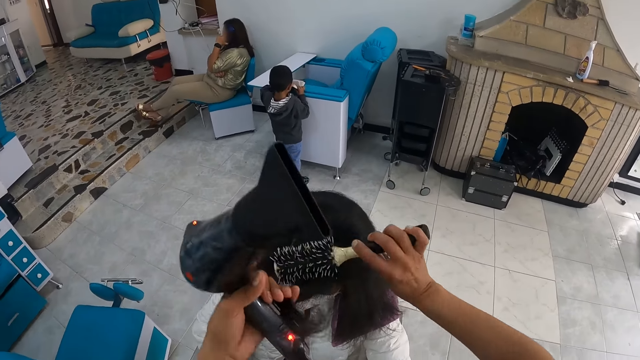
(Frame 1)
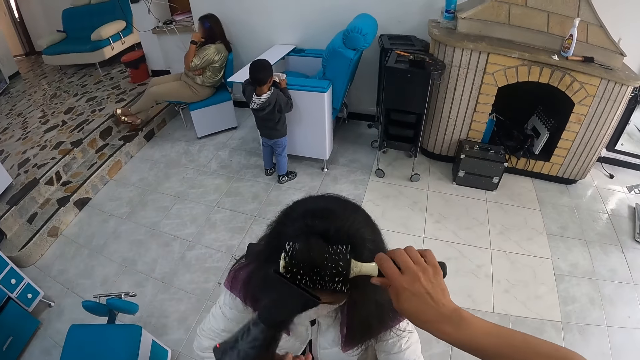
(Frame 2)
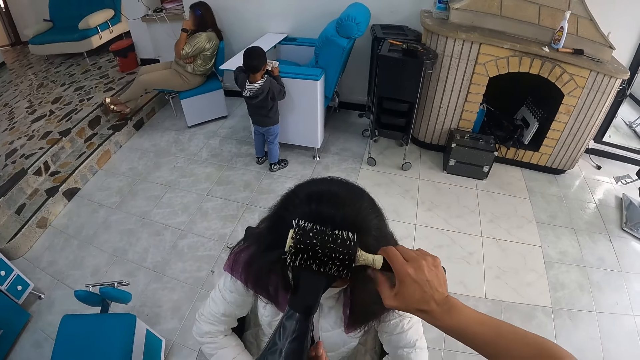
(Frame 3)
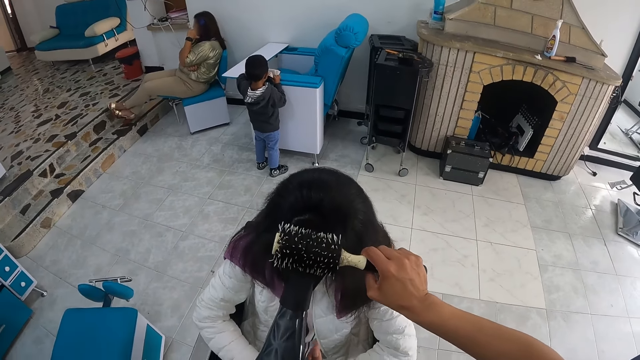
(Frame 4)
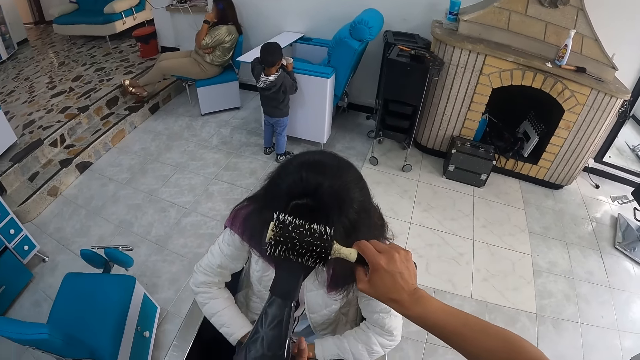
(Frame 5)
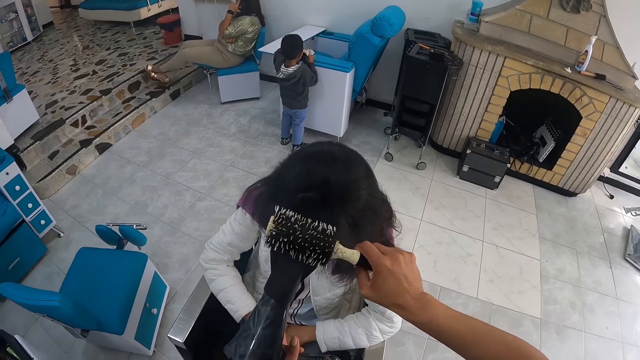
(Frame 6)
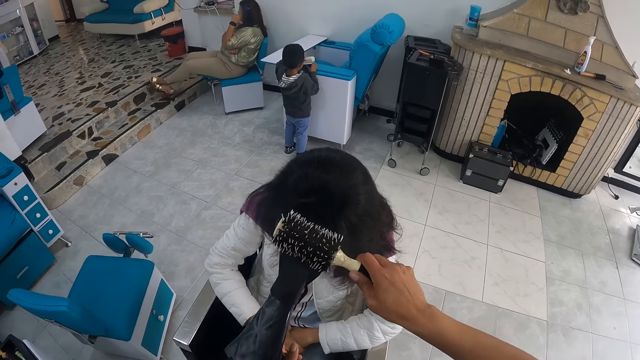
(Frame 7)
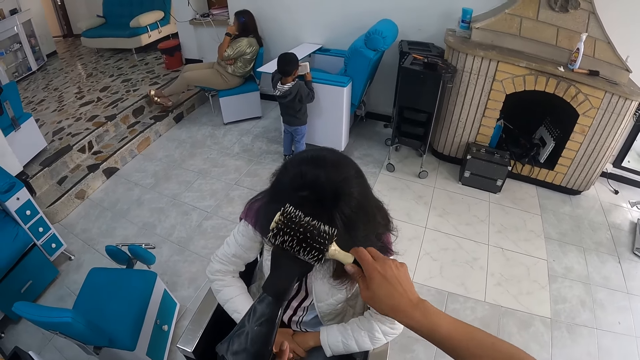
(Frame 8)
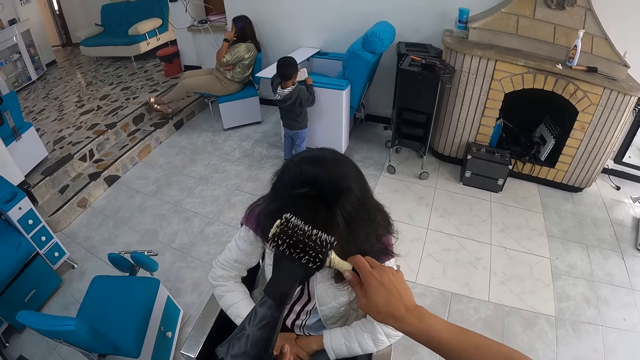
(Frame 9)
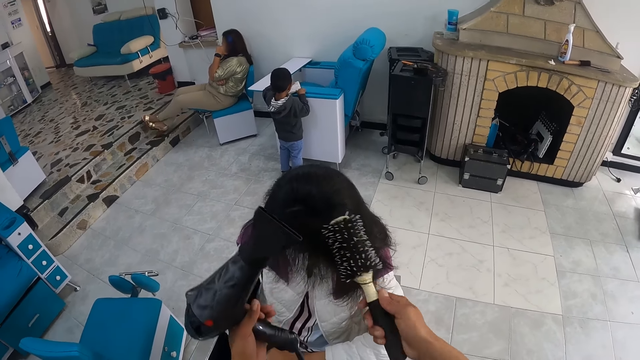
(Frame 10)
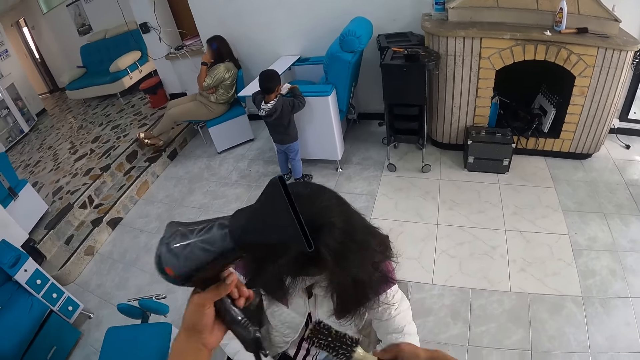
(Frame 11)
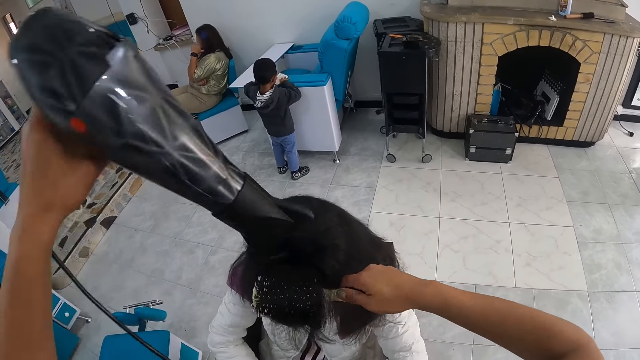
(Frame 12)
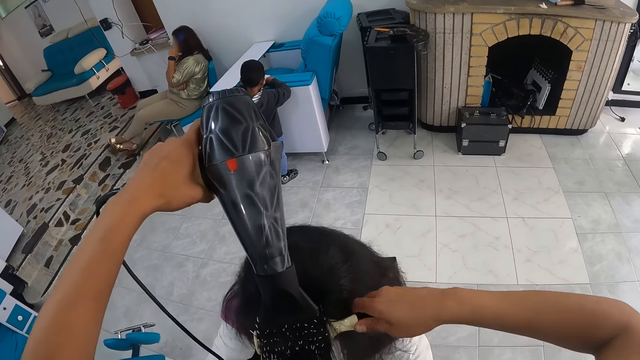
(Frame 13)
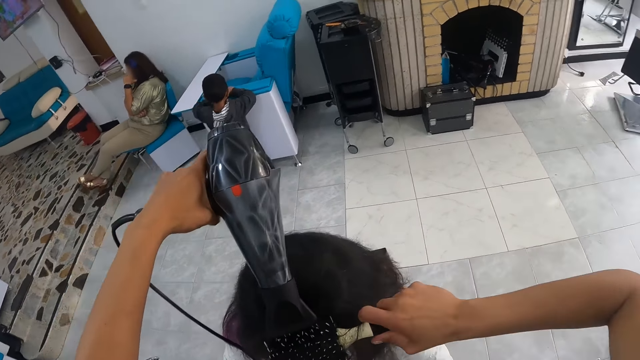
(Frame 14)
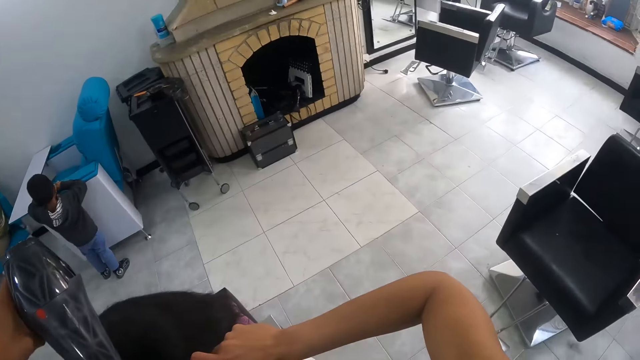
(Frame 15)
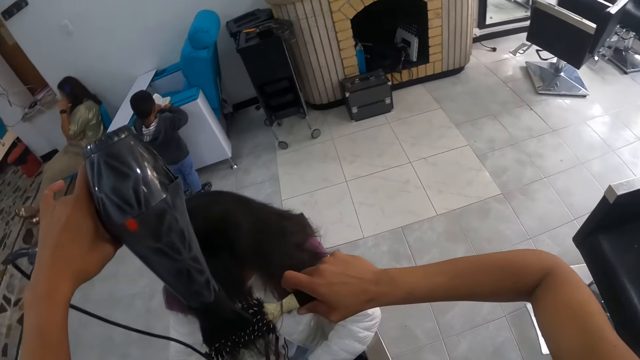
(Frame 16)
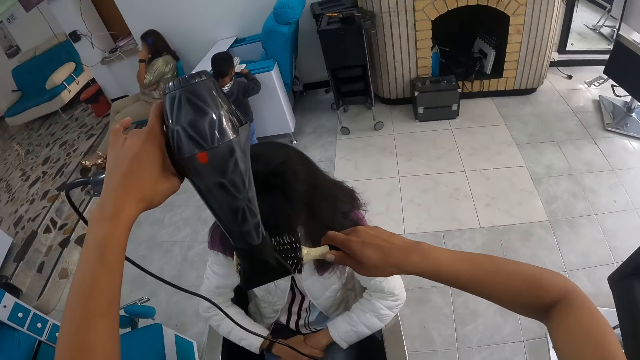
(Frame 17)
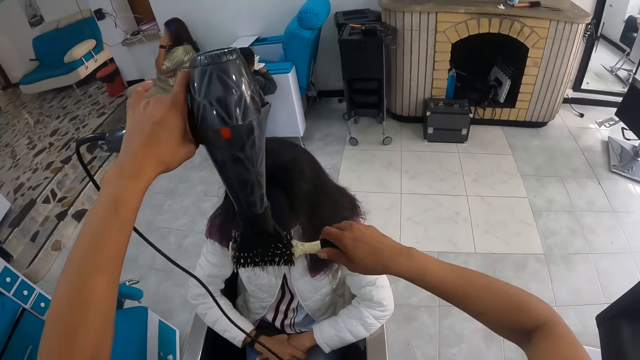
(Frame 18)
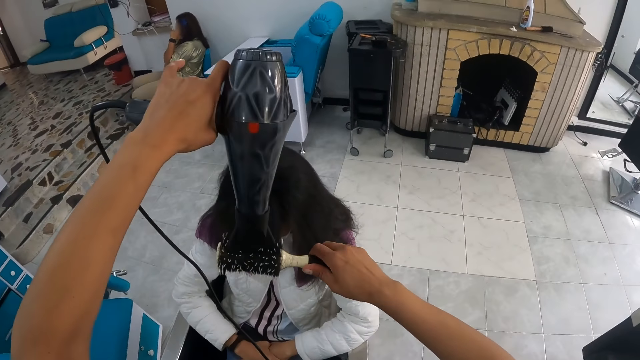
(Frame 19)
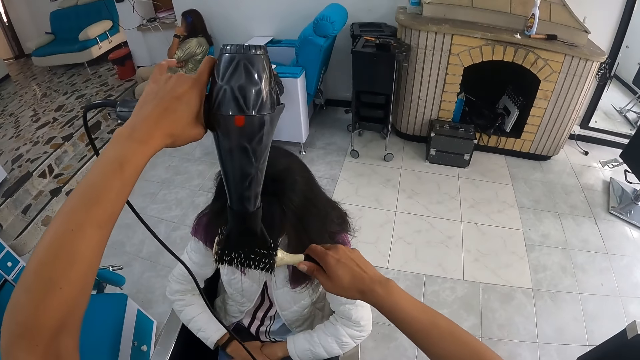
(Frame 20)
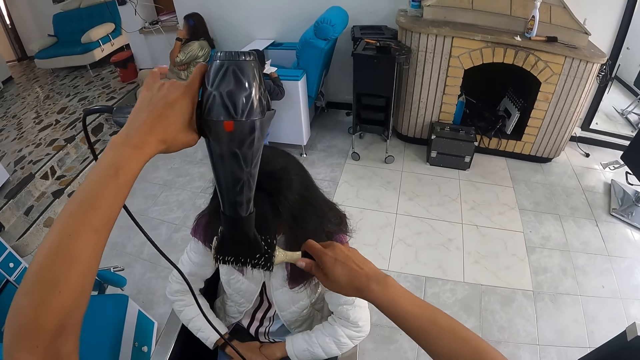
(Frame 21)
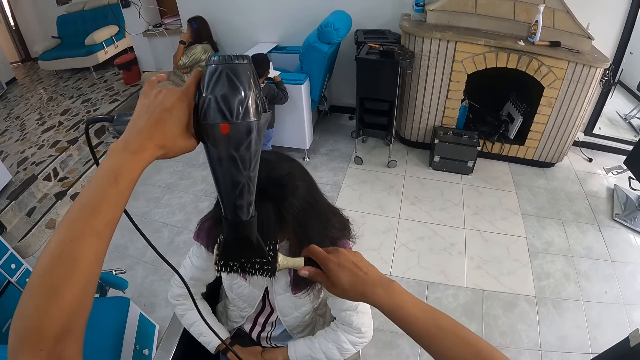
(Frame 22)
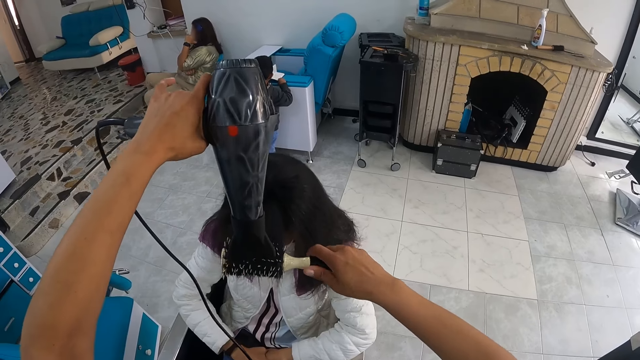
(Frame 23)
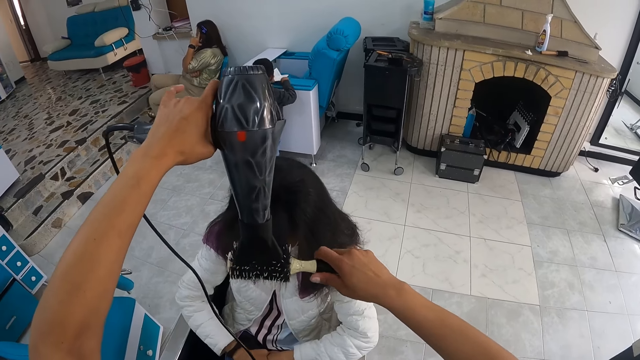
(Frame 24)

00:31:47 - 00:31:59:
The camera wearer styles the hair of the woman with the hairdryer and the brush in both hands. She combs the hair for the woman. She holds the hair of the woman with her left hand. She styles the hair of the woman with the hairdryer and the brush in both hands.

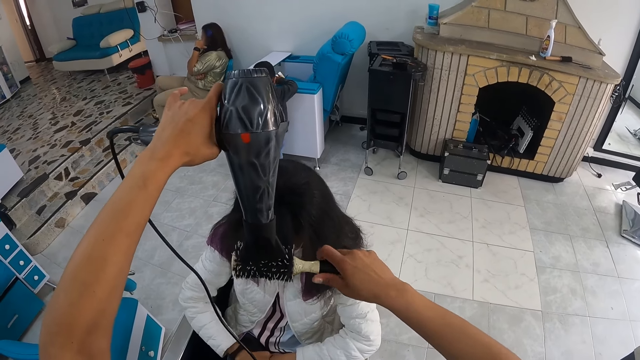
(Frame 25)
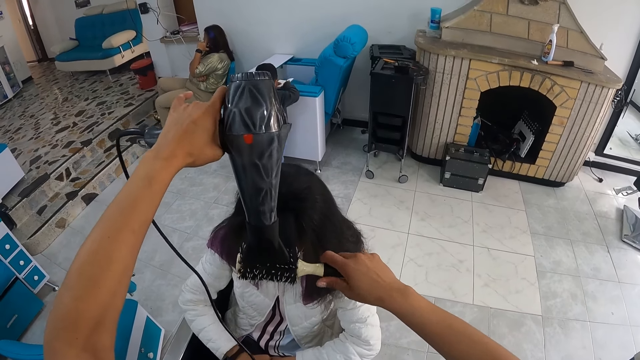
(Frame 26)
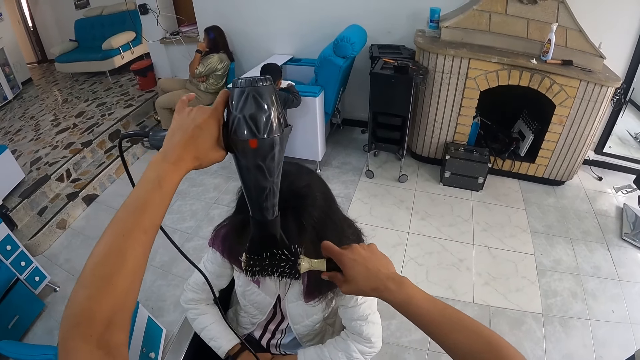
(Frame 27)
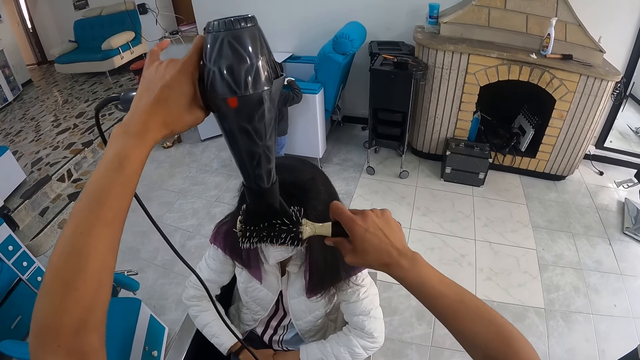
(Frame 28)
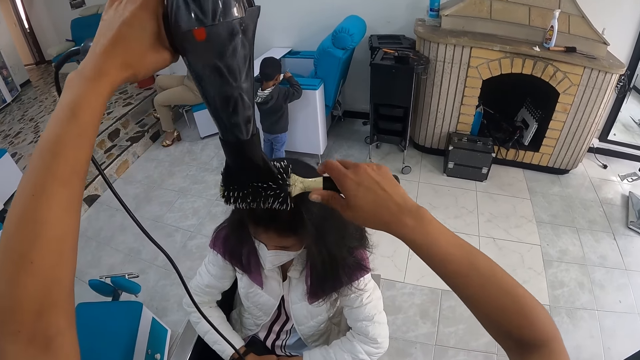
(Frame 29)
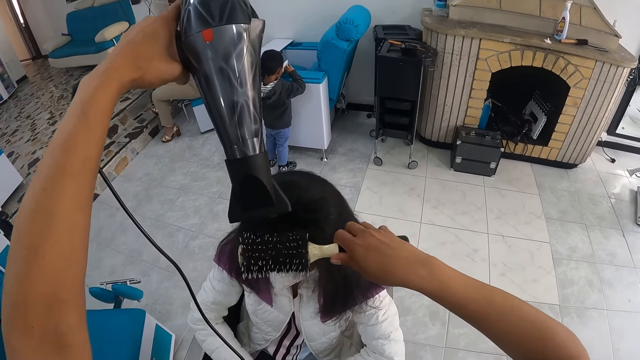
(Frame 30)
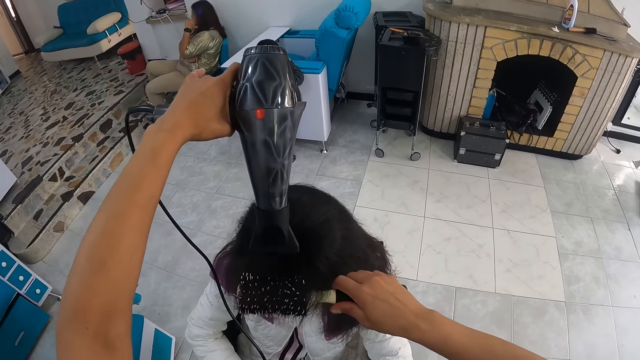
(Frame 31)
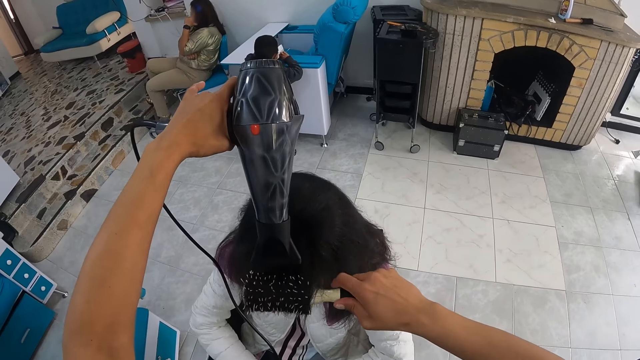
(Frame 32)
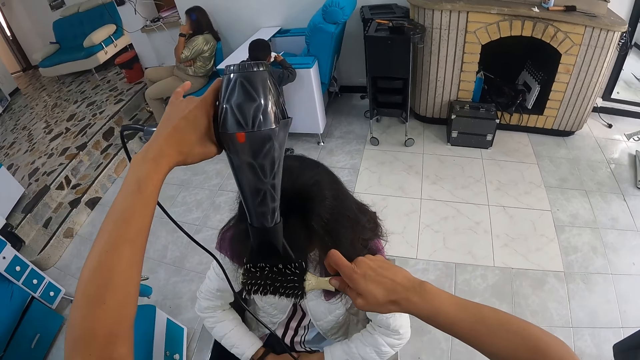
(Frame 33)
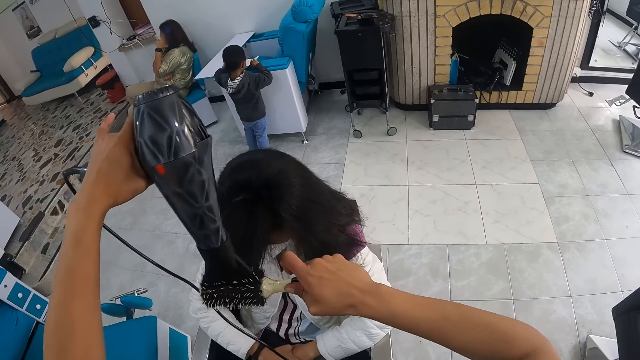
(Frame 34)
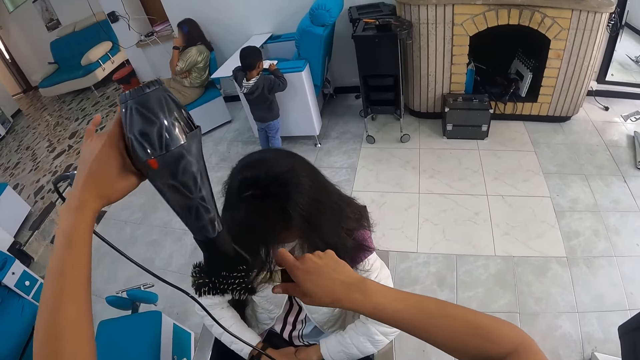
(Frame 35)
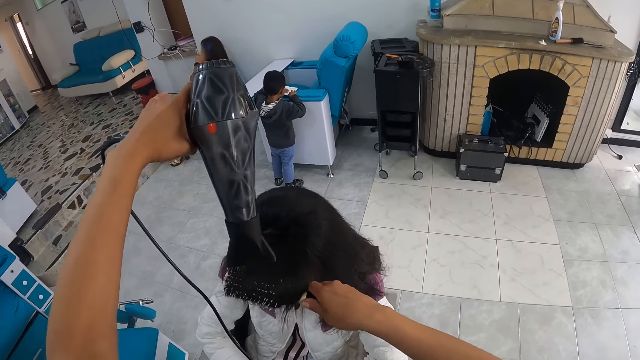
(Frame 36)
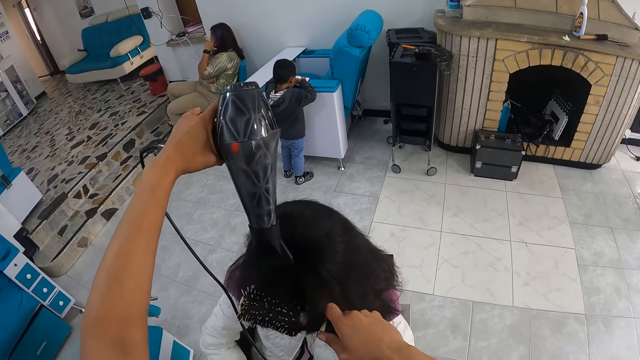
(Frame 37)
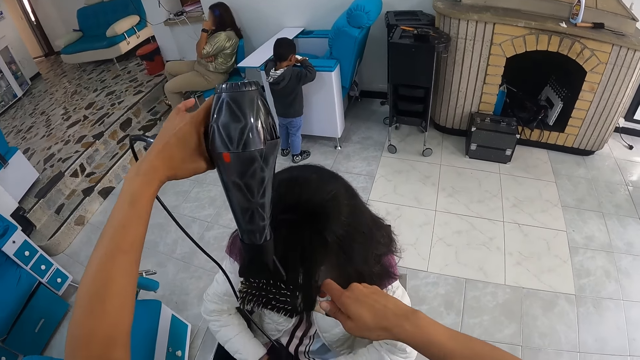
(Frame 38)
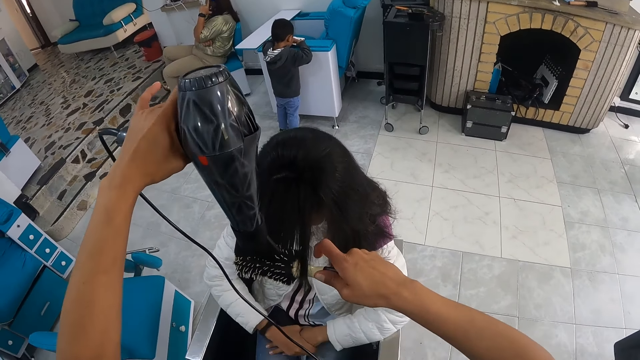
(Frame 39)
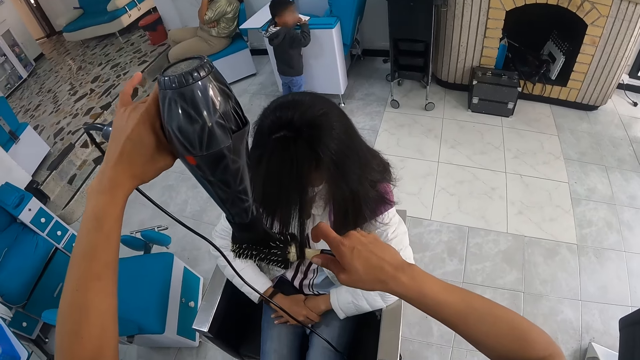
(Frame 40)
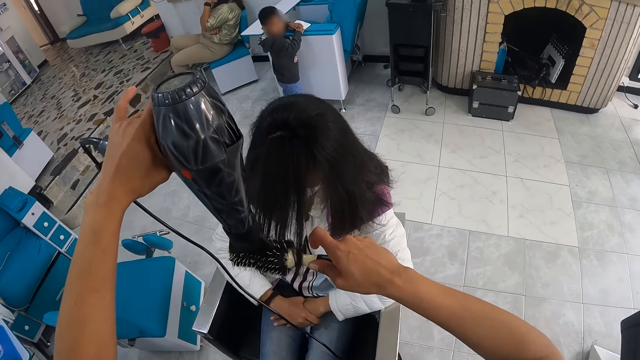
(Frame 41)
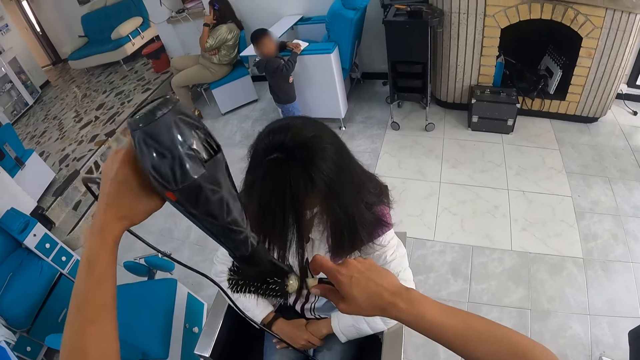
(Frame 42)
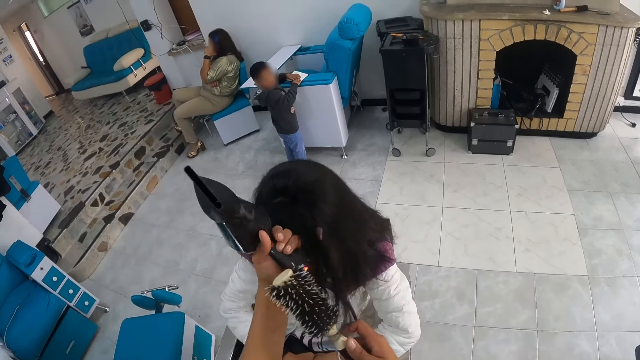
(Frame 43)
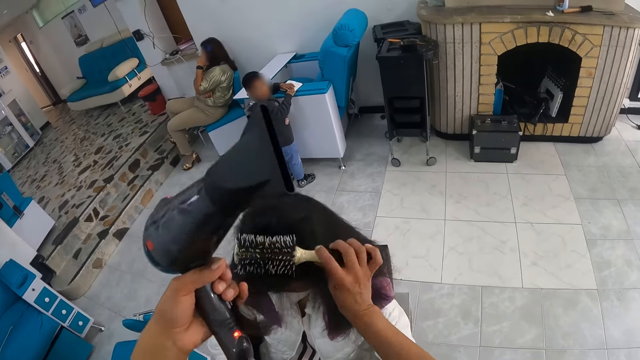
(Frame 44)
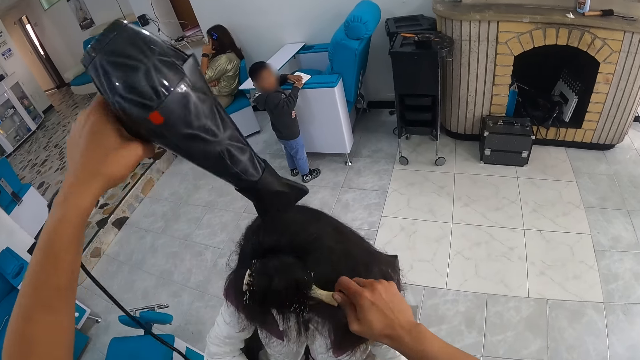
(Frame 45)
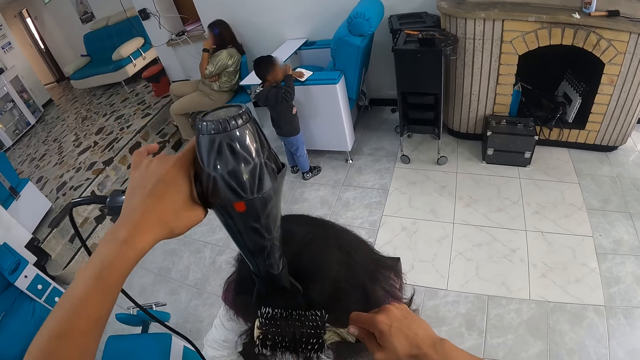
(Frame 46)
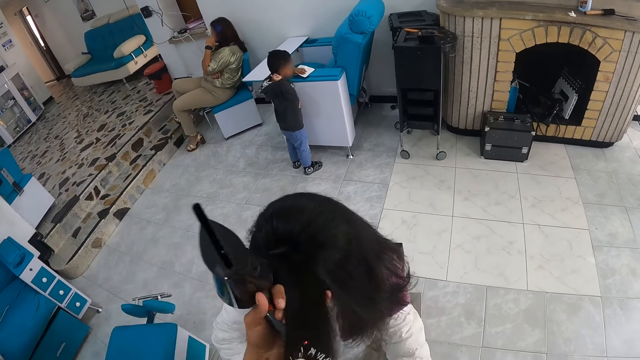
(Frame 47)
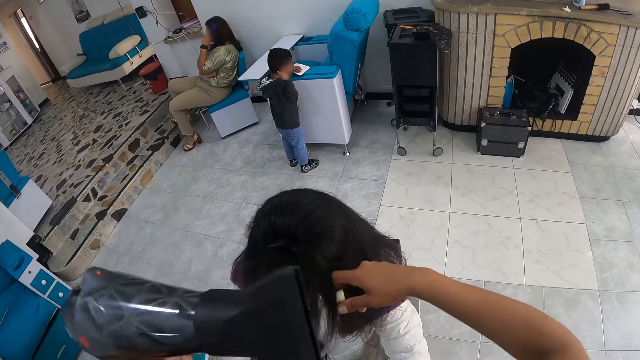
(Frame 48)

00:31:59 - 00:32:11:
The camera wearer holds the hair of the woman with her left hand. She pulls the woman's hair. She styles the hair of the woman with the hairdryer and the brush in both hands.
